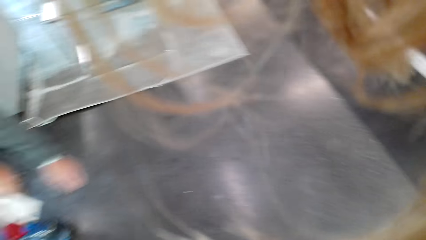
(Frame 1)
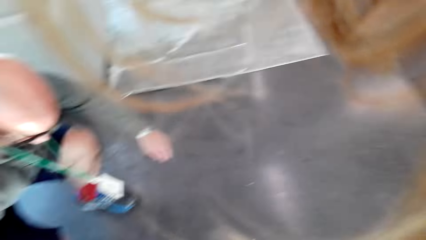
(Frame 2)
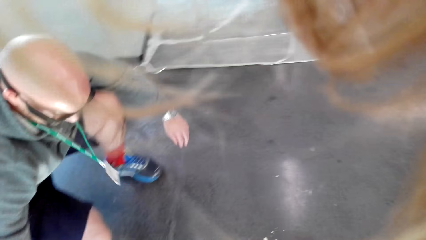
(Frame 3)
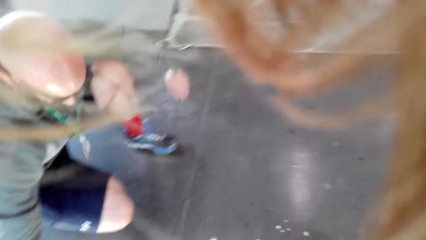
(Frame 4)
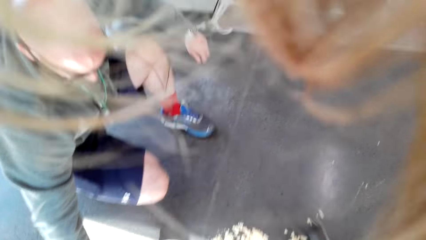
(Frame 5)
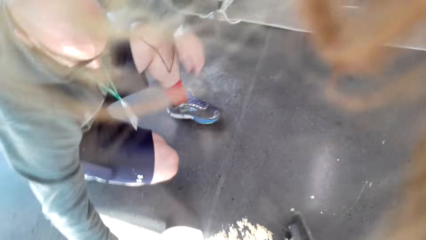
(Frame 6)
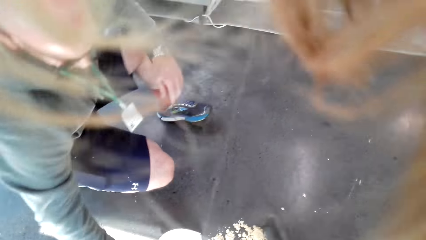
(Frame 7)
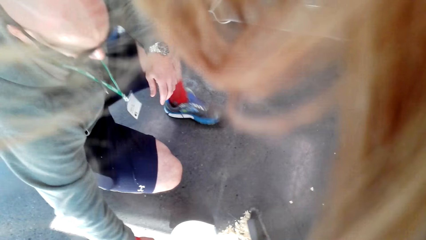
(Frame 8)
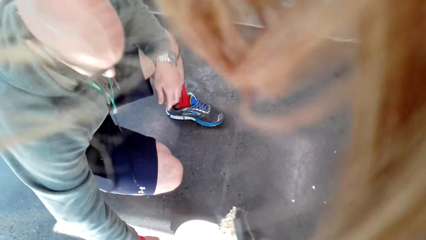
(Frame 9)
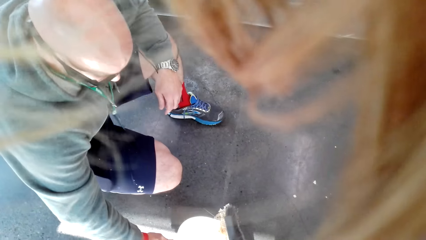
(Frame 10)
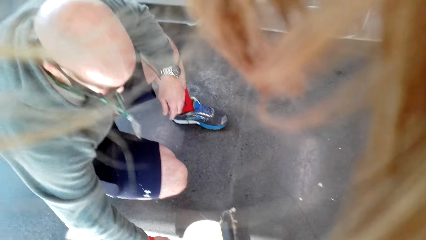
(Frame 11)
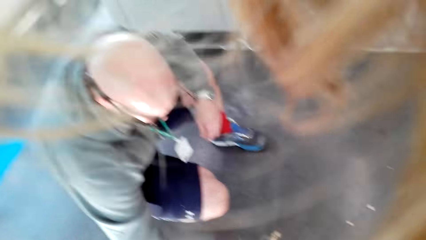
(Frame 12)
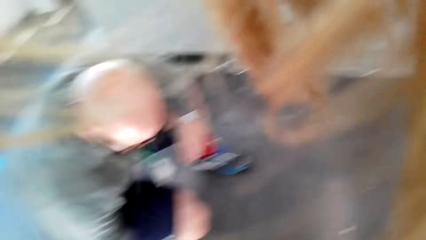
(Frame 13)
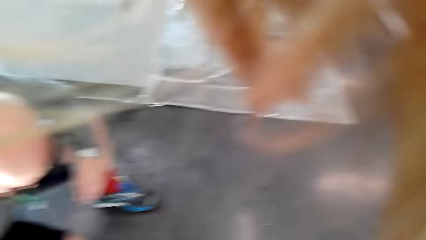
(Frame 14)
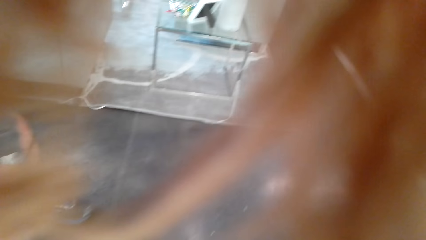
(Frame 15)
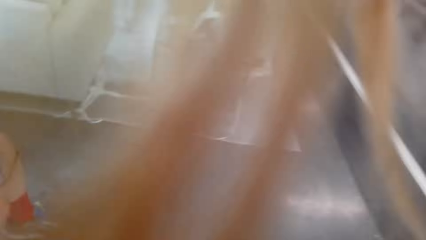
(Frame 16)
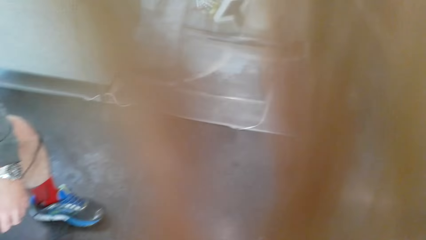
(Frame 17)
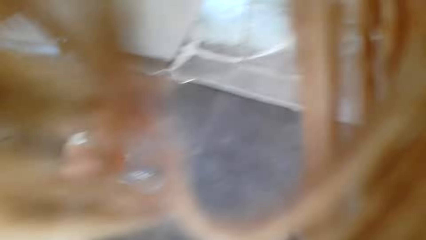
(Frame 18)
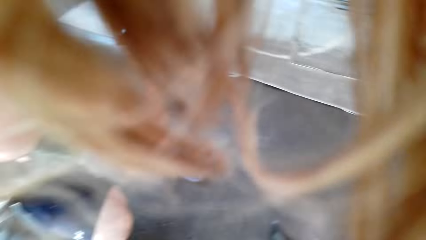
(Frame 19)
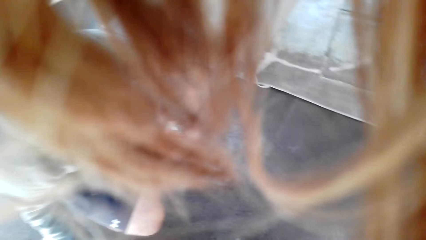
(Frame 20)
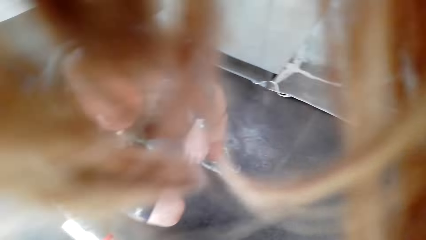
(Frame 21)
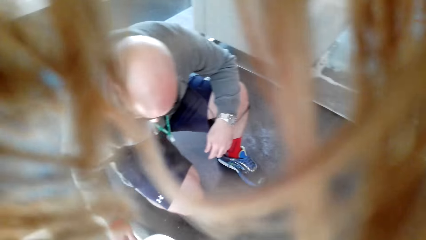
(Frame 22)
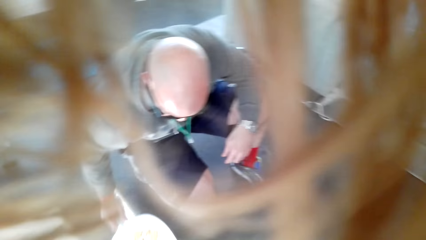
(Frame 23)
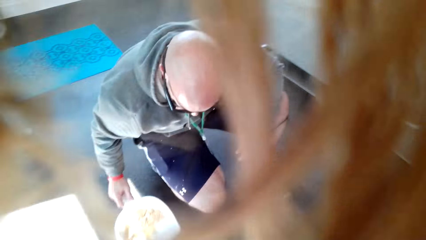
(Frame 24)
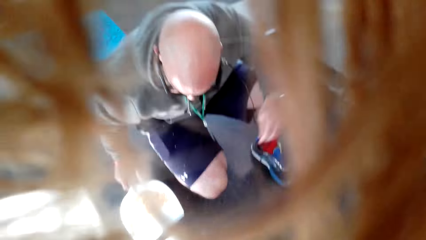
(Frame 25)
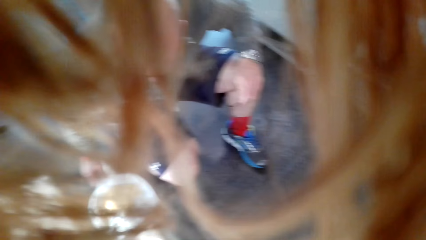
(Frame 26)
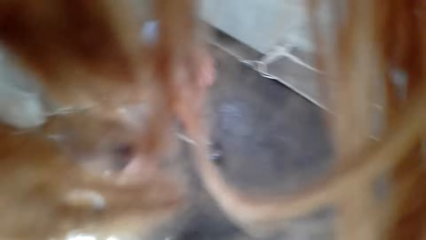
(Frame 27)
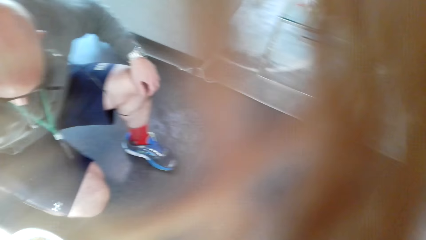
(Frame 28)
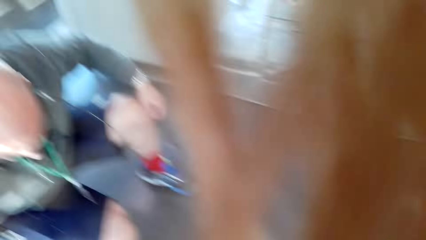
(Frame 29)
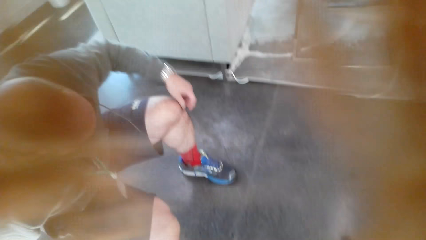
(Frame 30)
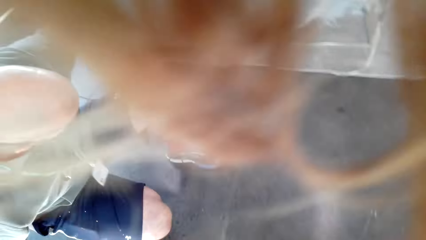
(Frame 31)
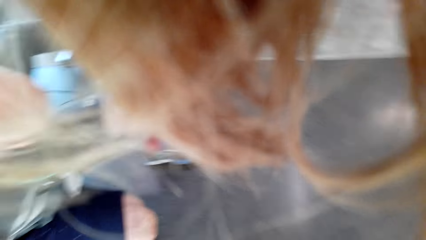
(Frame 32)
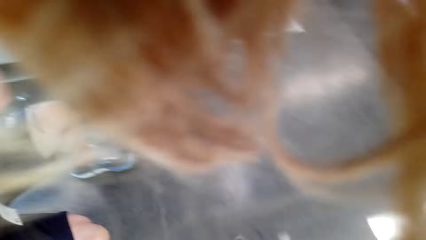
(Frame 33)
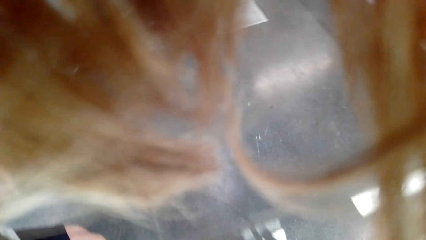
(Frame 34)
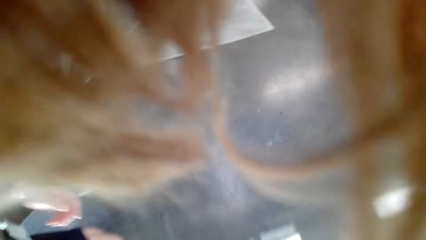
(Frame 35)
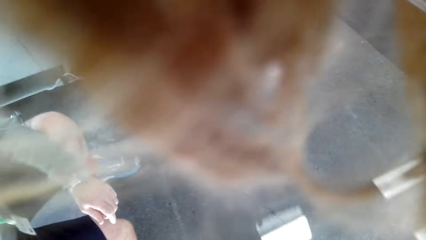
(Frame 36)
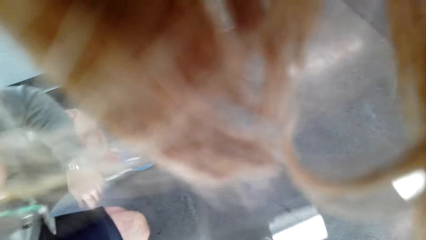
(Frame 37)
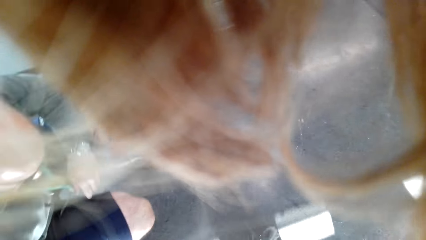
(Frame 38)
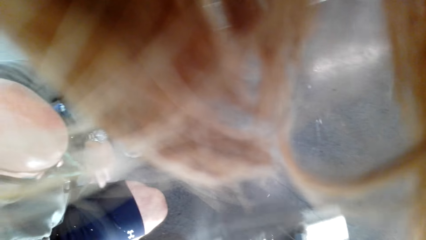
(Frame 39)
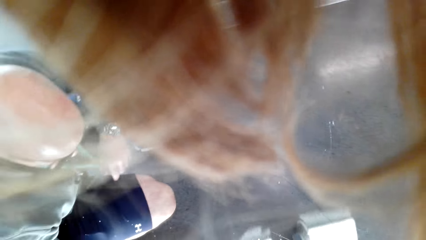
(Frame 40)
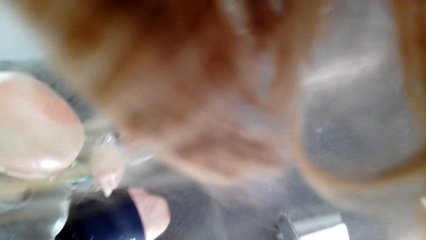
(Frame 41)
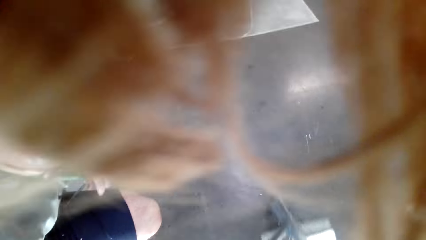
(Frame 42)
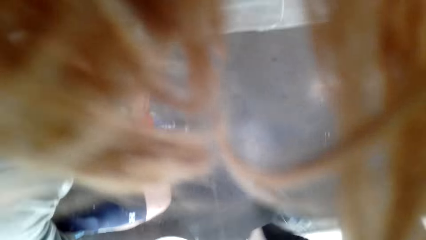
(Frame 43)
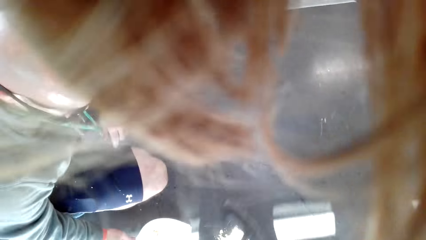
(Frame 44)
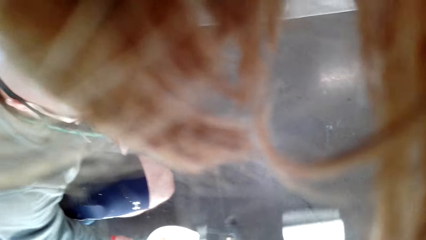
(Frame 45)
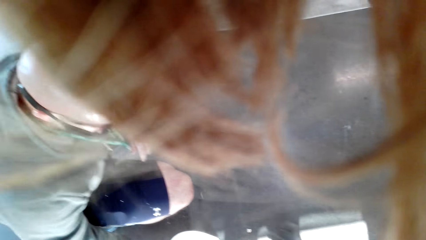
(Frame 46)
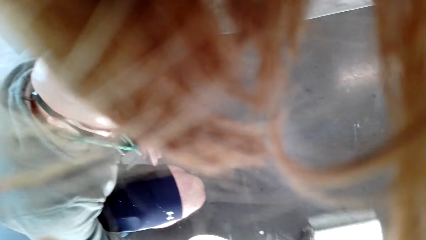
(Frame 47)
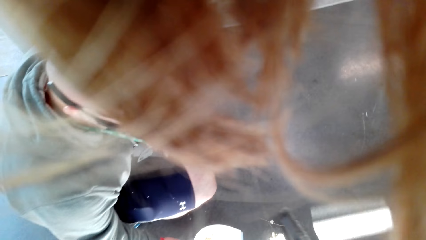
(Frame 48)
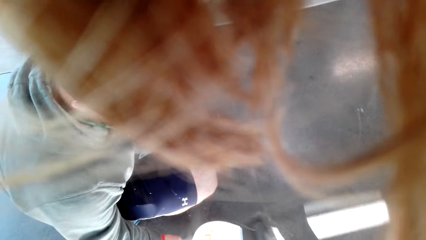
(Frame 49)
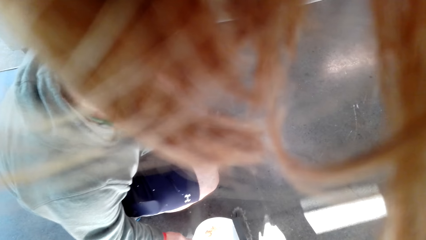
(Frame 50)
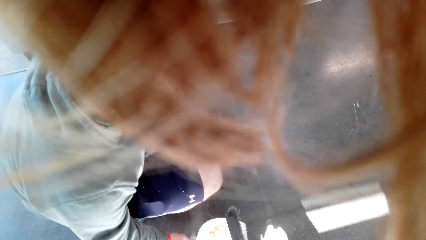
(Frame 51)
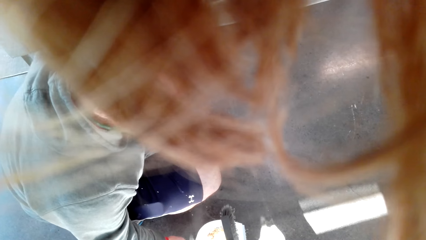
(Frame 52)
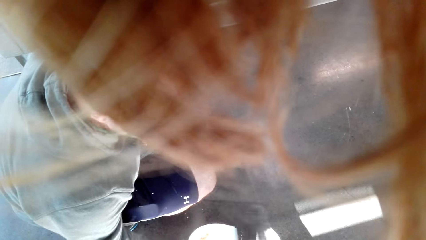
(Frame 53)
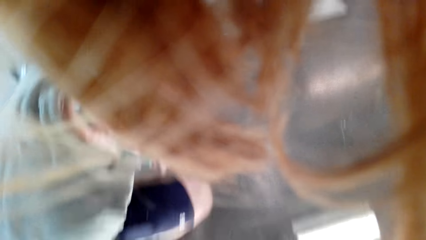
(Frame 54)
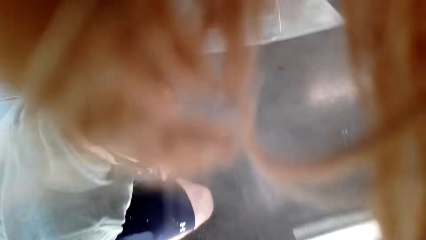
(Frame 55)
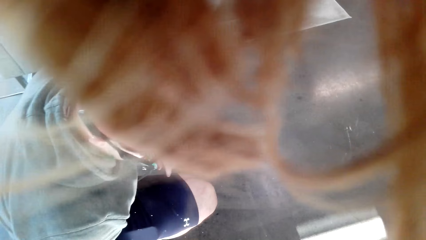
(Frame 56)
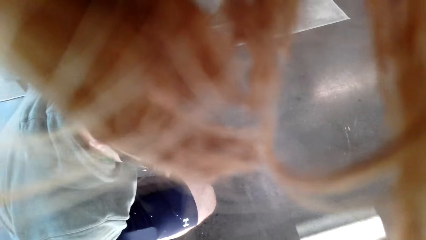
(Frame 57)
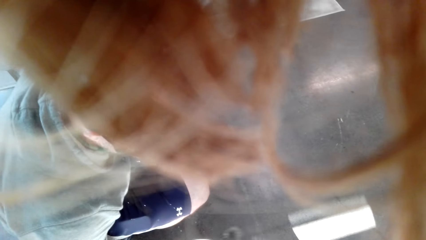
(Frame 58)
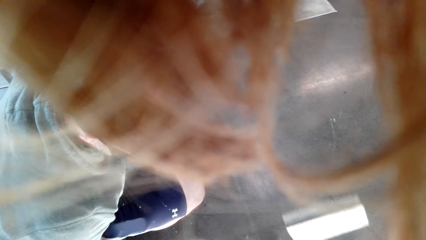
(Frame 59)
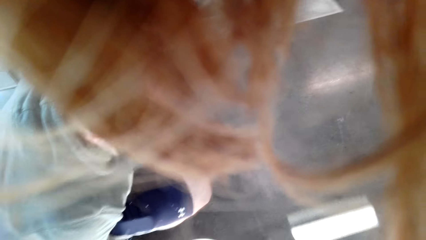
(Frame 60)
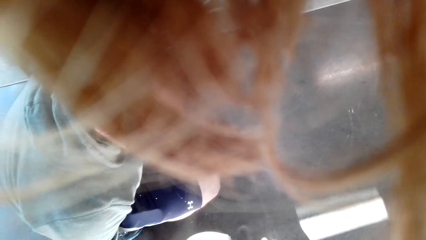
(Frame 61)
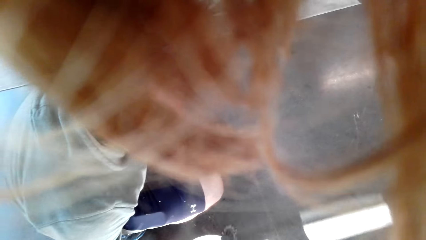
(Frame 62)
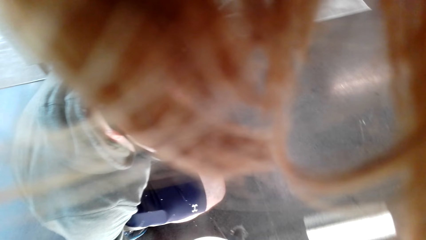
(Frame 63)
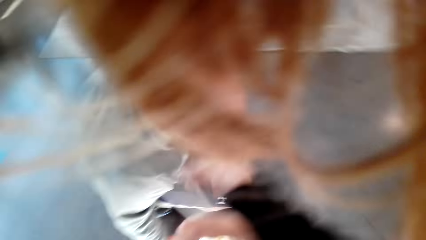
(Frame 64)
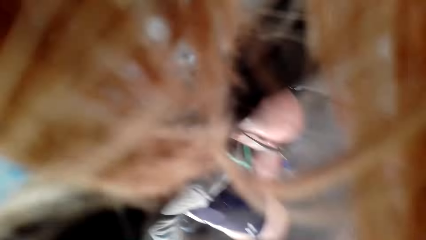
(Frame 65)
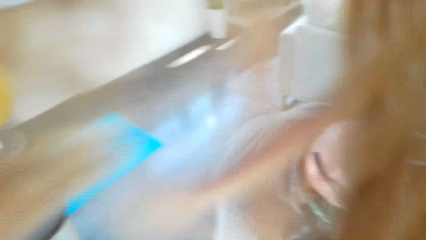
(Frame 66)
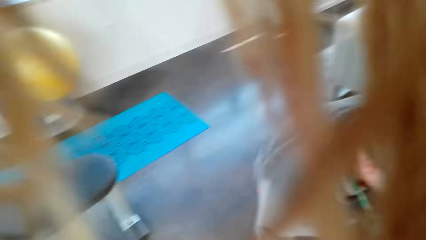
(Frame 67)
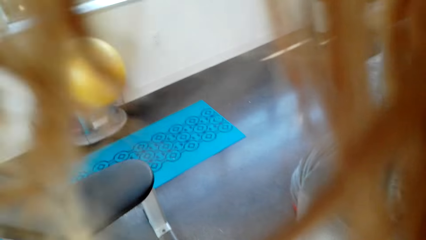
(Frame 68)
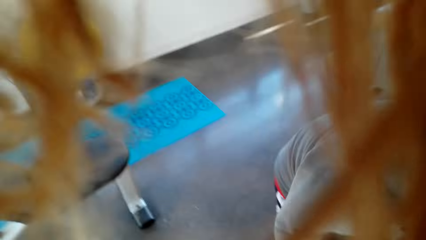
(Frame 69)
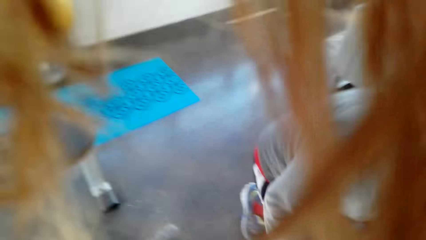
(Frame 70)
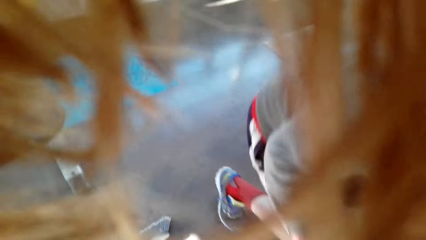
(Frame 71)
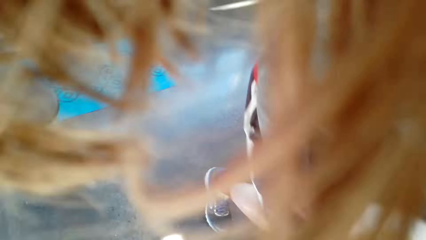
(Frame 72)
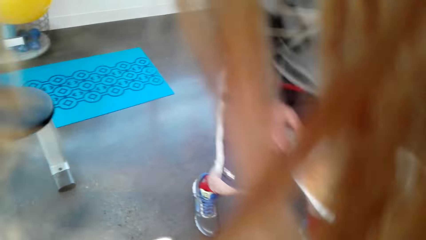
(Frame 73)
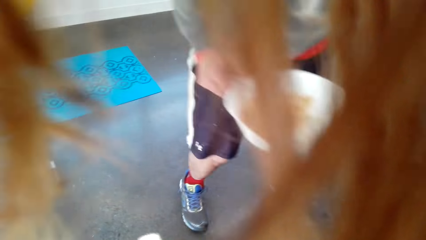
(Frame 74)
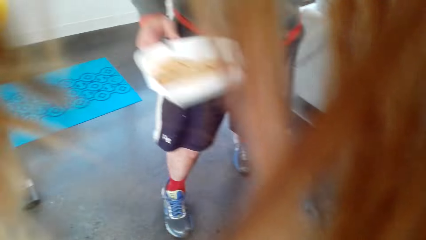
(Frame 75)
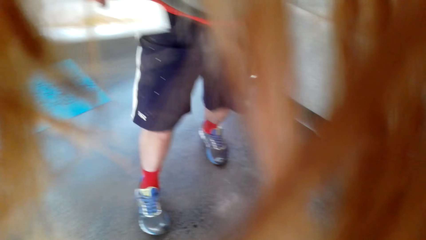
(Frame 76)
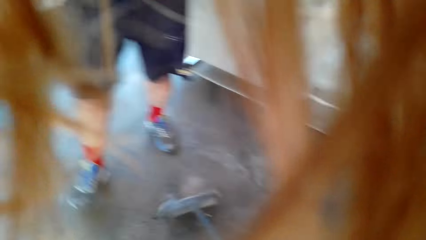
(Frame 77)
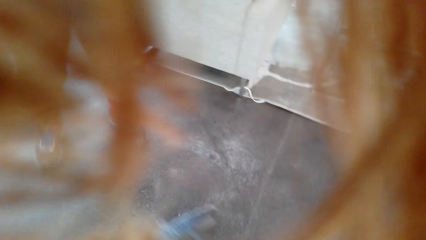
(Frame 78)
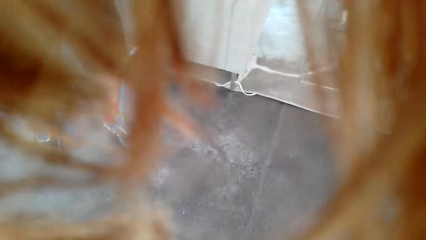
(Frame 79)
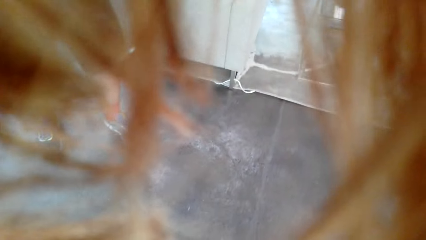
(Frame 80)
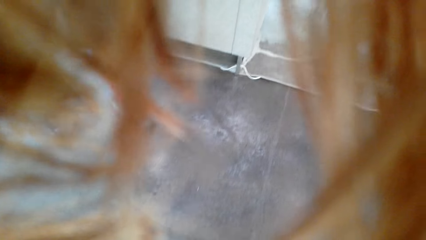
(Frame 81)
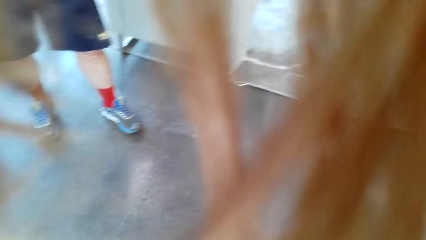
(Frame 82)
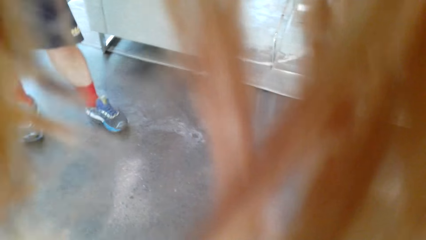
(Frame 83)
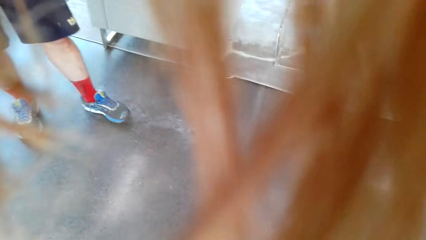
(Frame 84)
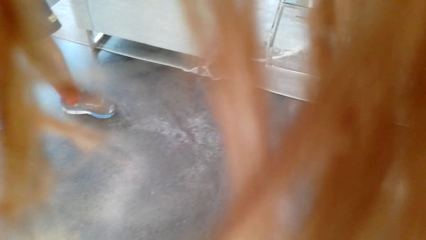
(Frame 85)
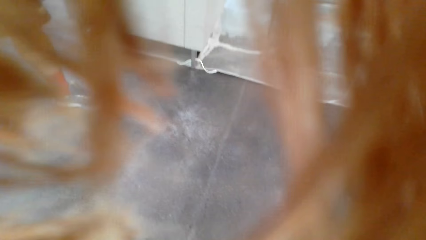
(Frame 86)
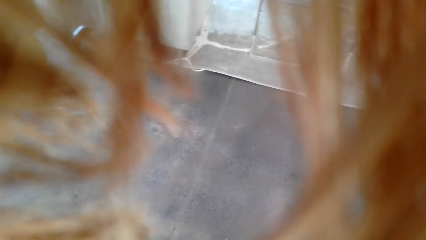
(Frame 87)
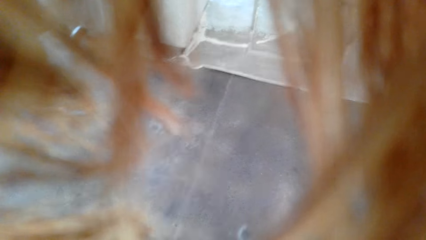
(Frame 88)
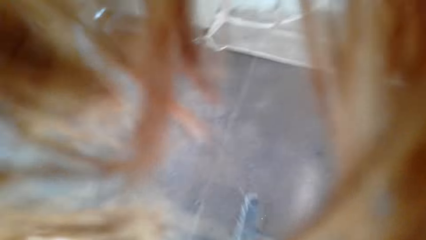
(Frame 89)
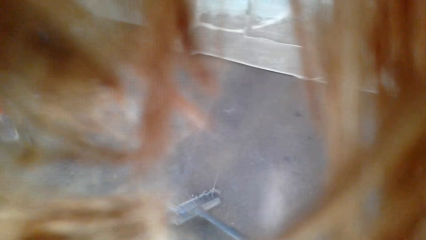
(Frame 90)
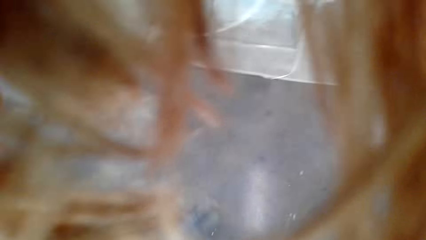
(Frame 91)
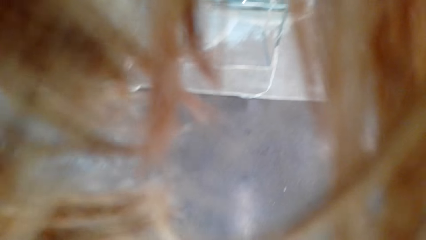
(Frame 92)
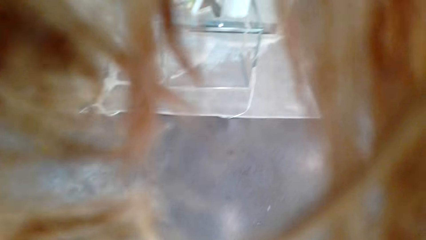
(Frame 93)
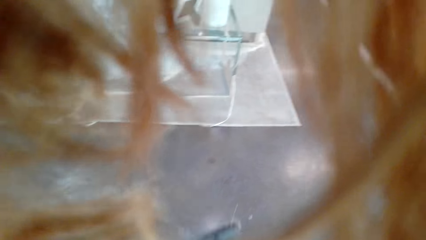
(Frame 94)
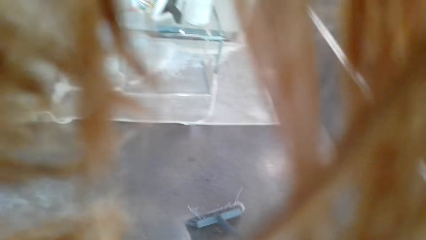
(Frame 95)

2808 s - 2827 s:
The man squats. The camera wearer dialogs with the man. The man collects litter off the floor with the dust pan. The camera wearer sweeps dirt into the dustpan. They sweep the house and dialog with the man. The man stands.
